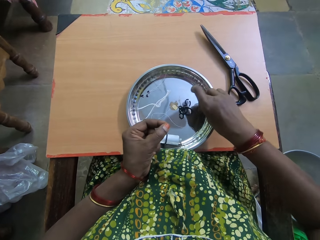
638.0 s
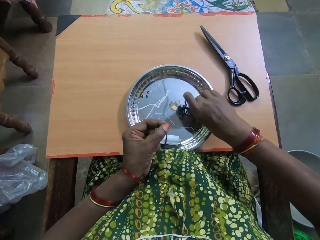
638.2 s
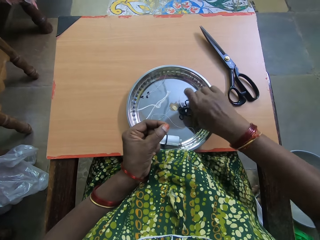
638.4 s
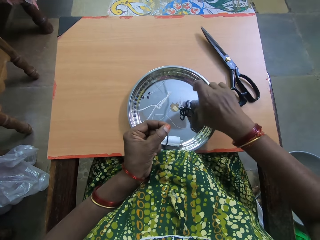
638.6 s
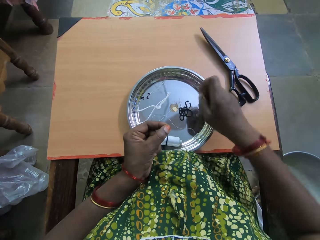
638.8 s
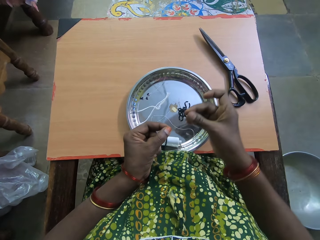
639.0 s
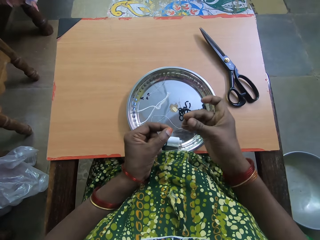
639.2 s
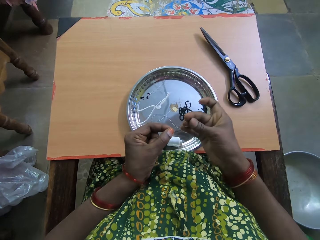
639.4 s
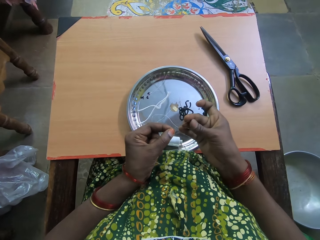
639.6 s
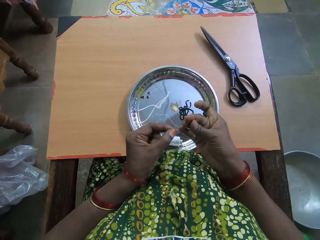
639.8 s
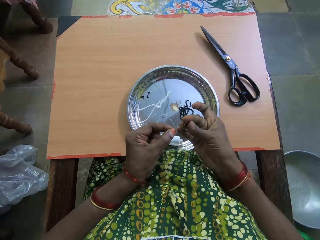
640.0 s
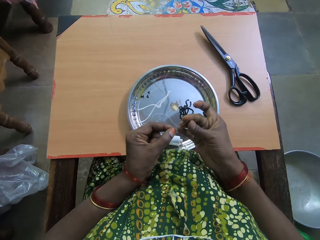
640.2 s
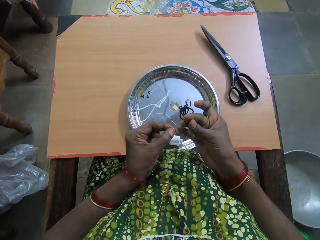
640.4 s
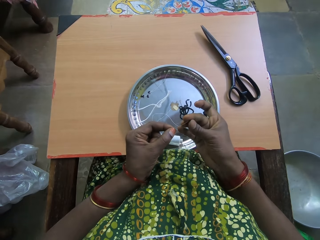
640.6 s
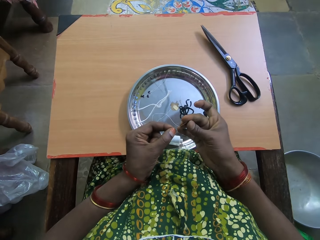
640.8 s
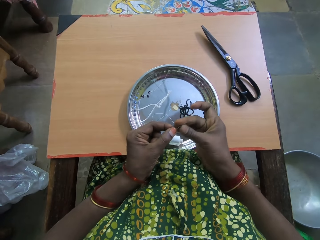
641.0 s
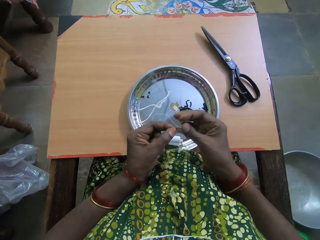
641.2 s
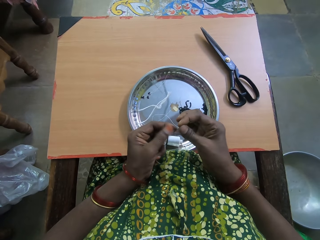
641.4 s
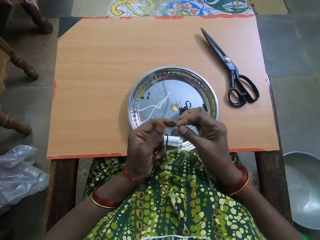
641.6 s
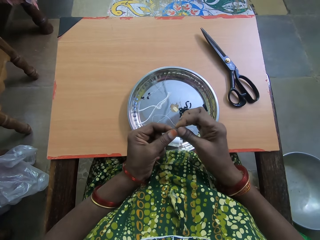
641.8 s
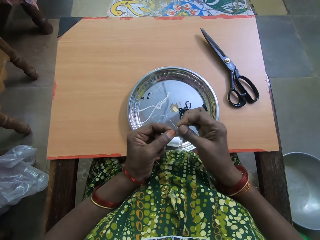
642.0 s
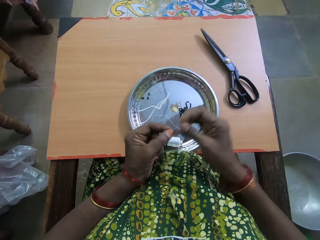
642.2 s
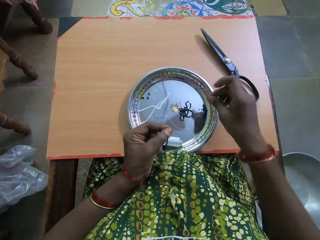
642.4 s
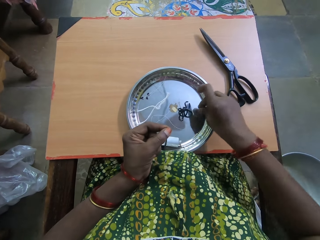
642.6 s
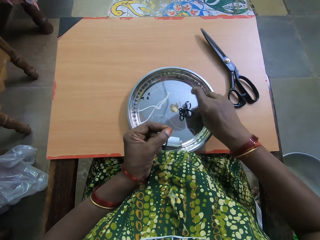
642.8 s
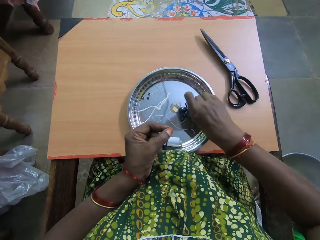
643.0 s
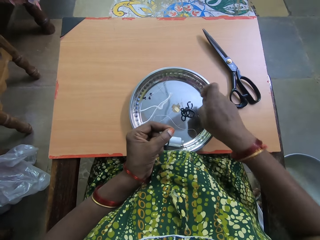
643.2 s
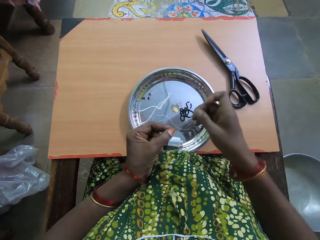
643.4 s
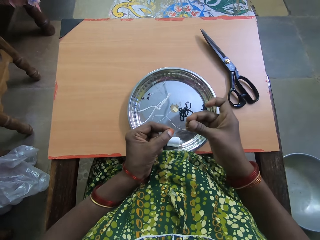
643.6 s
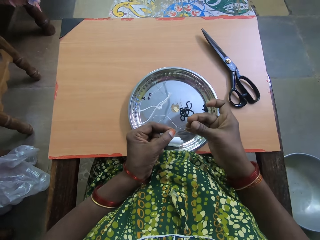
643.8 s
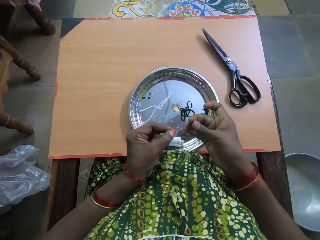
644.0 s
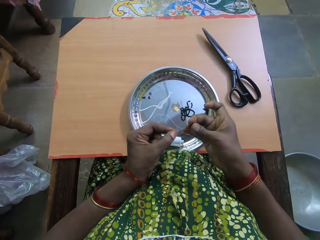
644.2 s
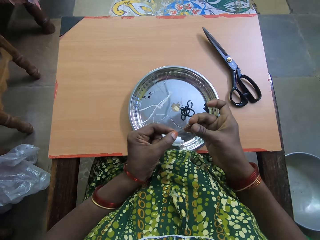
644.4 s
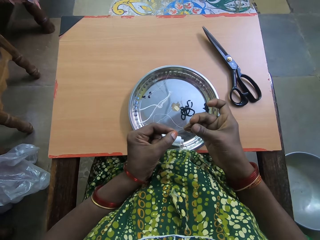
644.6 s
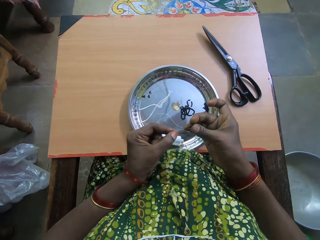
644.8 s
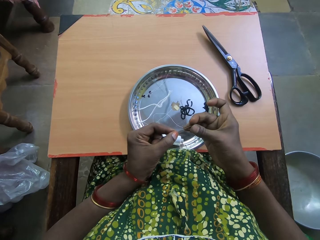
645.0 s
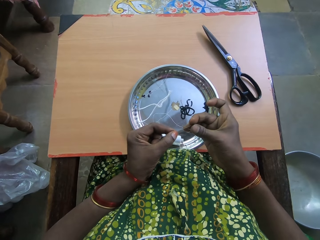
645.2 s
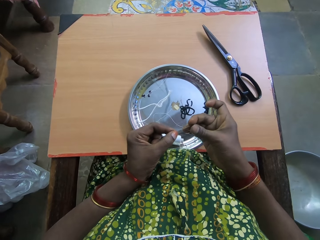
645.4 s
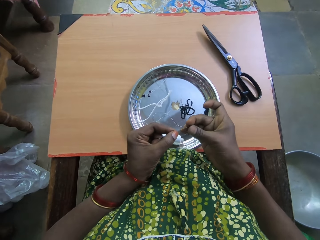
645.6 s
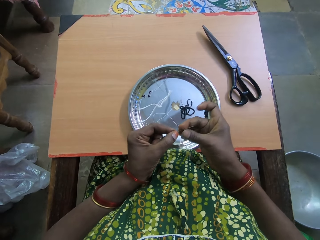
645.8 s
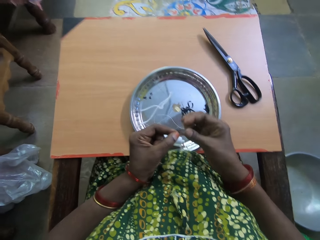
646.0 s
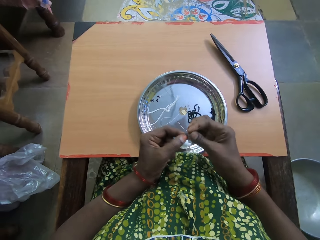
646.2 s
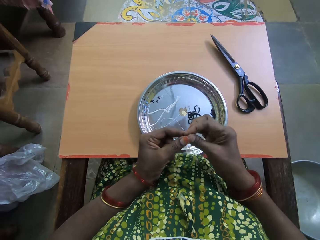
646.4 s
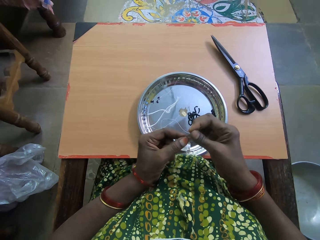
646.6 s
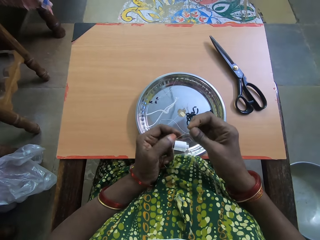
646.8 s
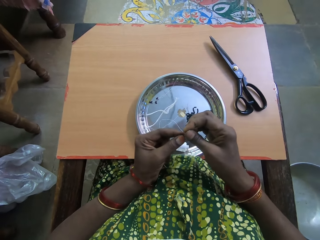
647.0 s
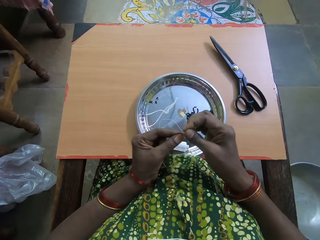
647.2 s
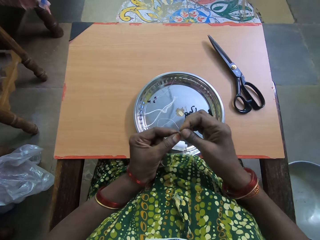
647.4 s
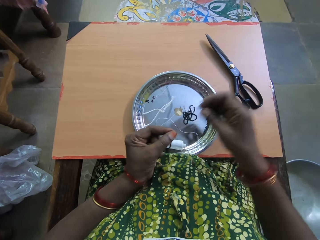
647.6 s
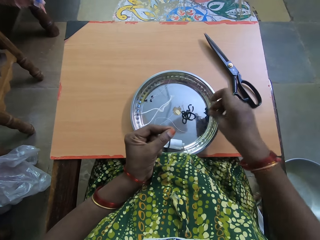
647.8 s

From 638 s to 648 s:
The camera wearer takes another bead from the tray. They put the bead through the fishing line. They take another bead from the tray. They put the bead through the fishing line.

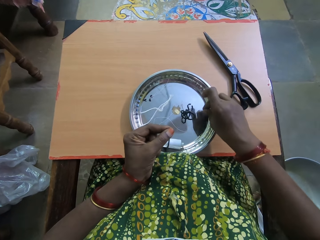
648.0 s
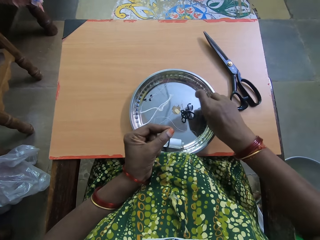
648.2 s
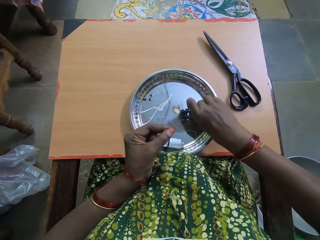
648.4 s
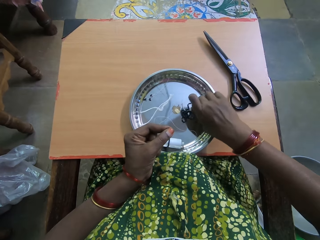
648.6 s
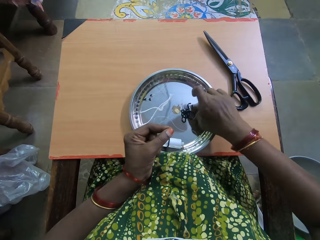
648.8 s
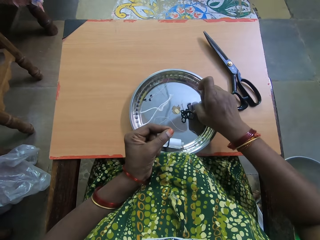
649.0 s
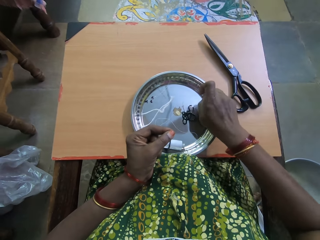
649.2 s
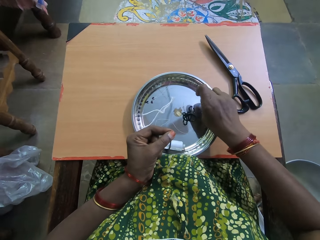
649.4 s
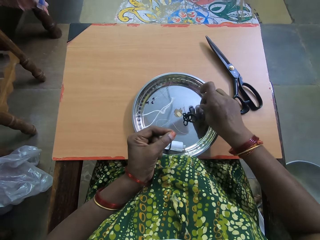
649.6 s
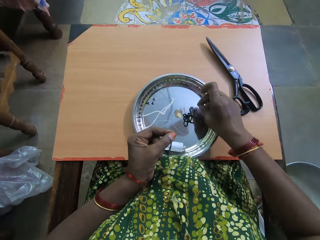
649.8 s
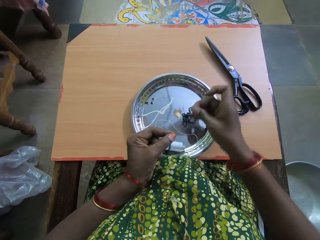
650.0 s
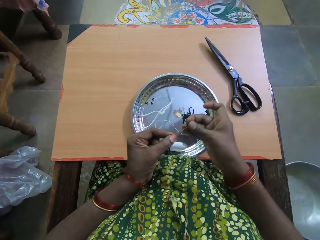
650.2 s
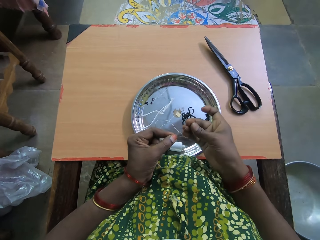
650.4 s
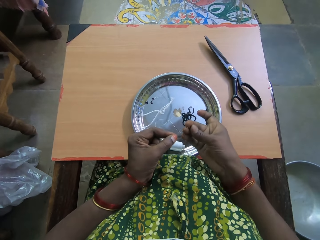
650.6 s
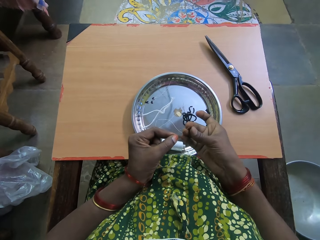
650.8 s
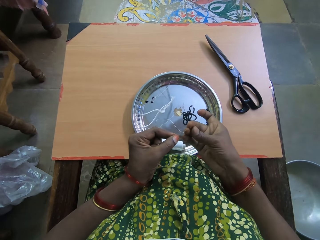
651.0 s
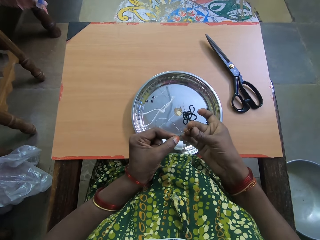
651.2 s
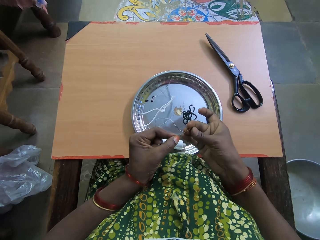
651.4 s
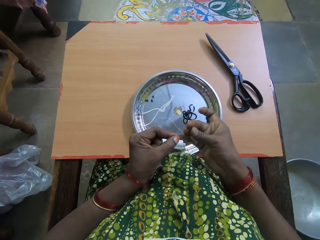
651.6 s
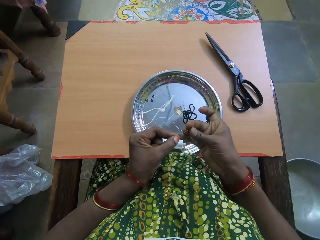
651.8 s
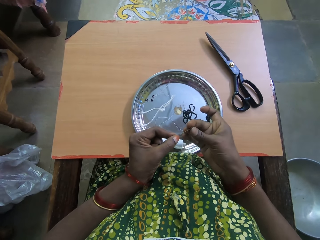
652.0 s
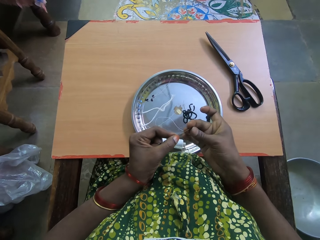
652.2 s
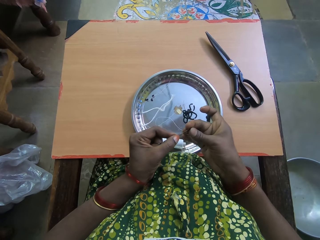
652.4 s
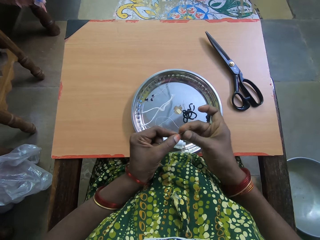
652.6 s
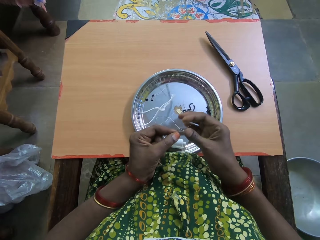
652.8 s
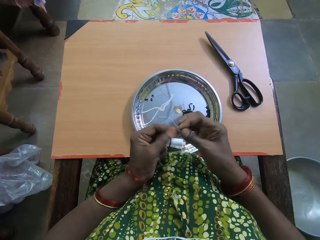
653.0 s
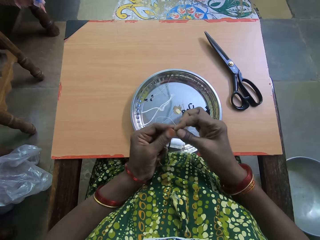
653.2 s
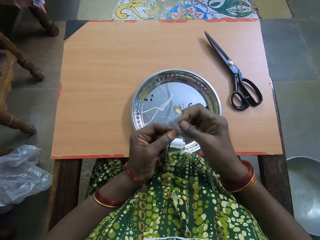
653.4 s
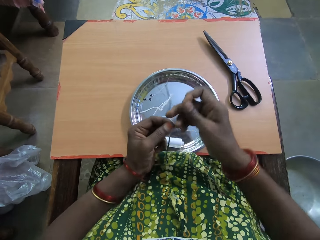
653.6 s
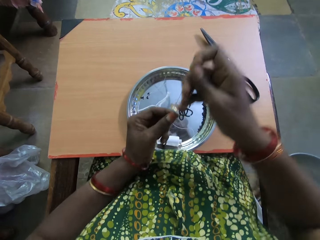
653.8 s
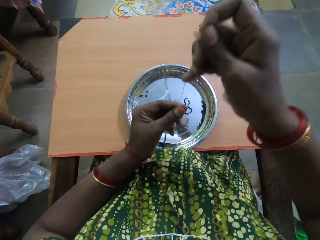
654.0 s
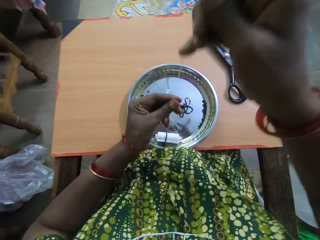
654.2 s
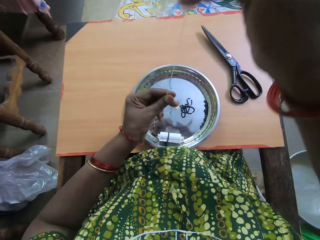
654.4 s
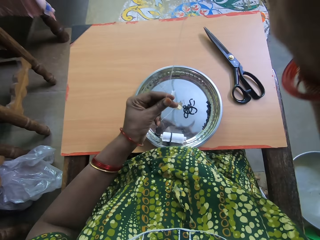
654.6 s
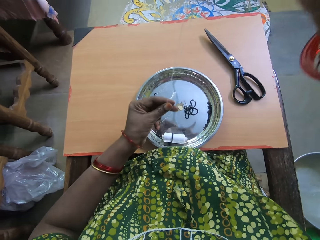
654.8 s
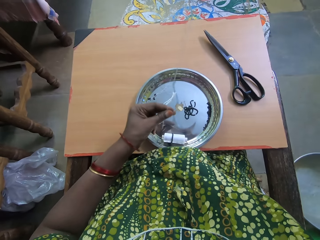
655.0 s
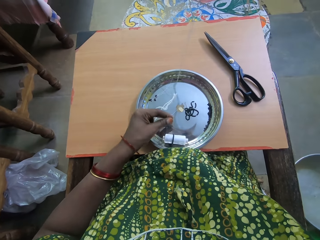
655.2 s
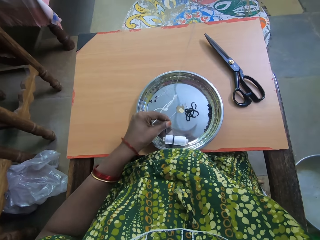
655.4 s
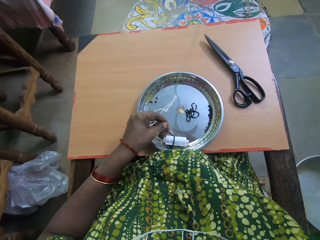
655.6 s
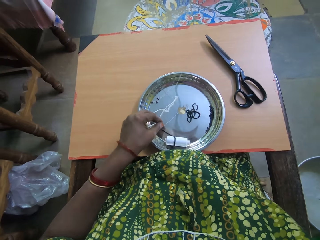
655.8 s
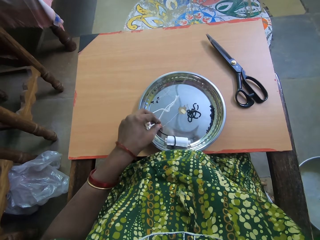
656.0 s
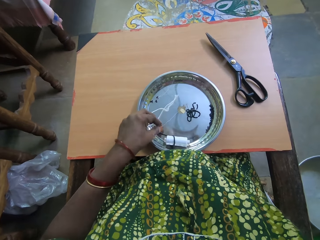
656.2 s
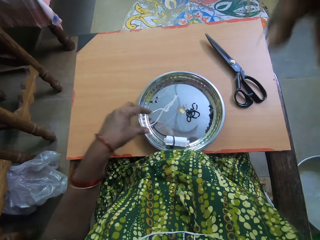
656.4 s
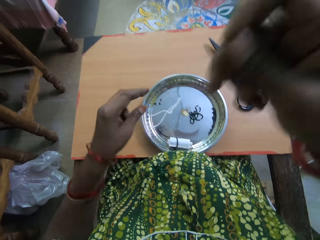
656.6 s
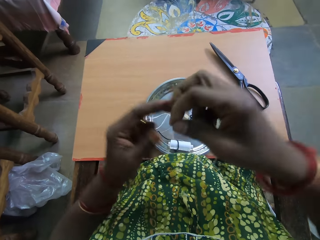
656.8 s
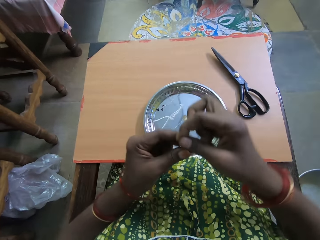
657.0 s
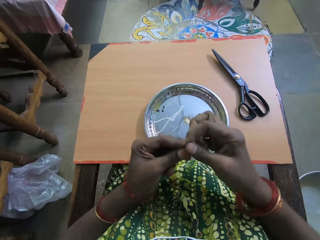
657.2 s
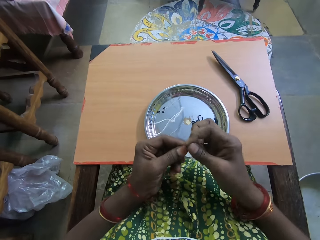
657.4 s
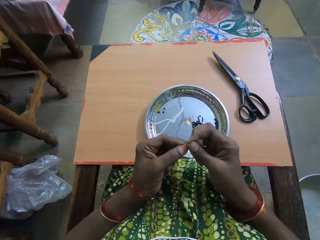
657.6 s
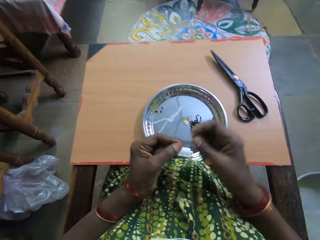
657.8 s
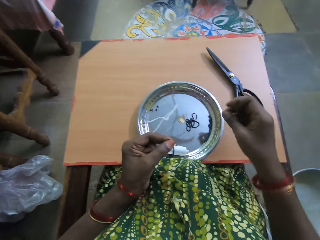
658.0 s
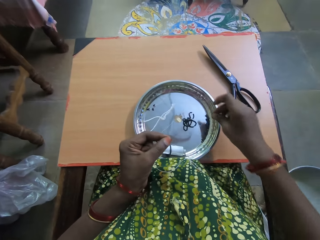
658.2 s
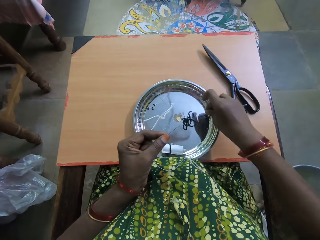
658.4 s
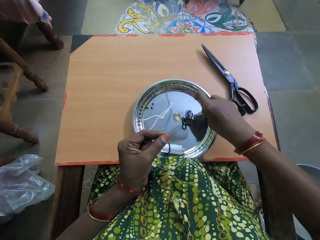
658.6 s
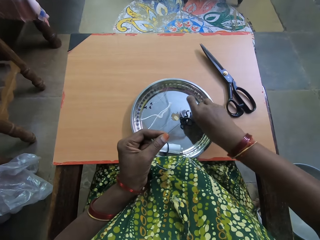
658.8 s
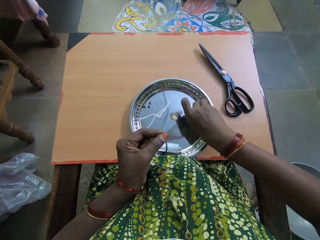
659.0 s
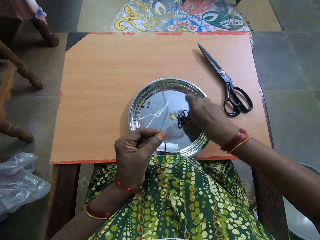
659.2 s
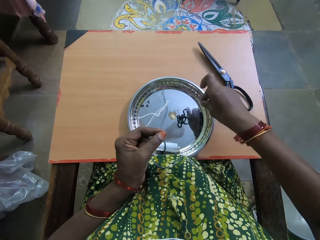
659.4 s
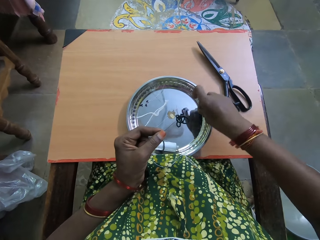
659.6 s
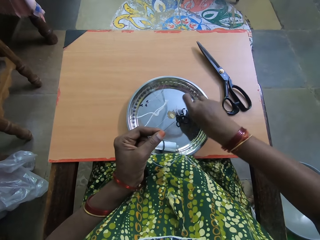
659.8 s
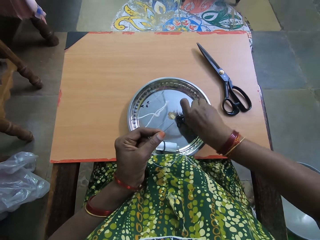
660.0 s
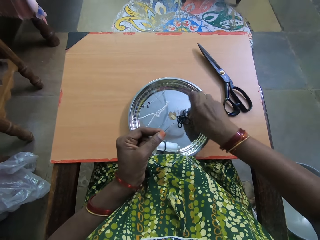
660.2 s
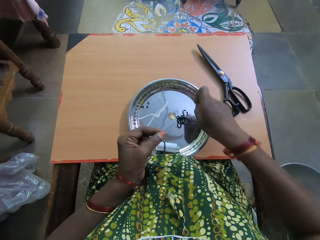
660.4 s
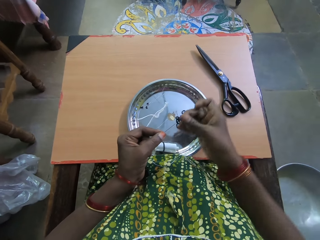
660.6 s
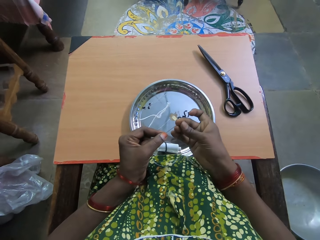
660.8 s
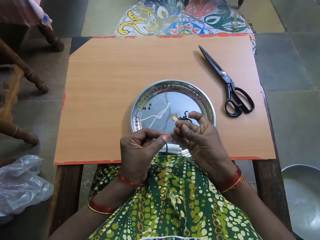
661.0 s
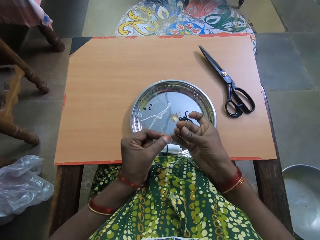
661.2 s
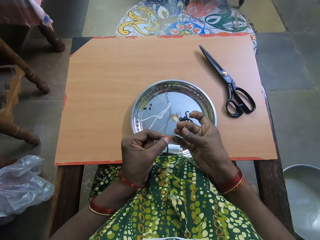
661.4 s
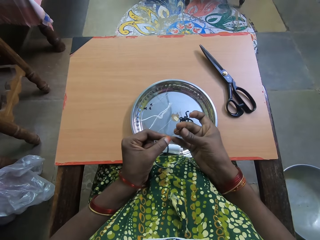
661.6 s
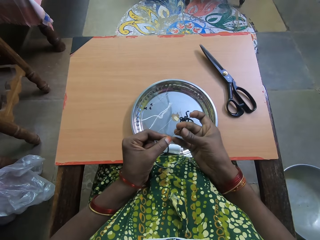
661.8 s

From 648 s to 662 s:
The camera wearer takes another bead from the tray. They put the bead through the fishing line. They pull the beads to the thread. They adjust the head camera with the right hand. They take another bead from the tray. They put the bead in the needle.
